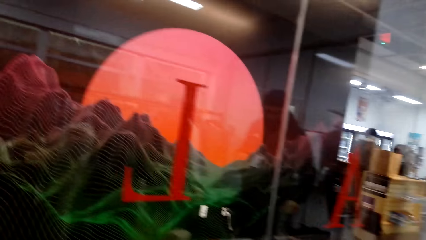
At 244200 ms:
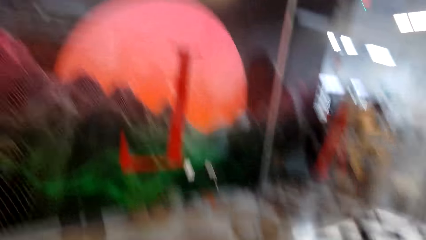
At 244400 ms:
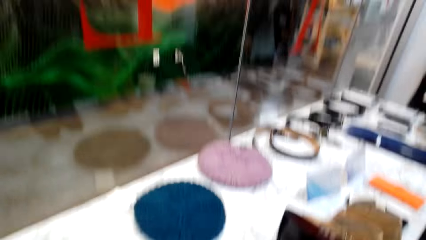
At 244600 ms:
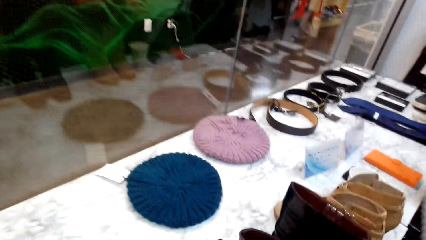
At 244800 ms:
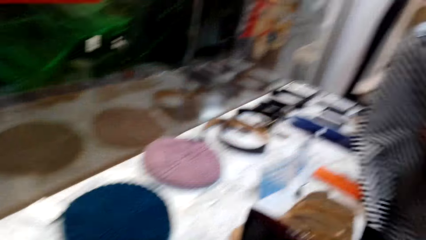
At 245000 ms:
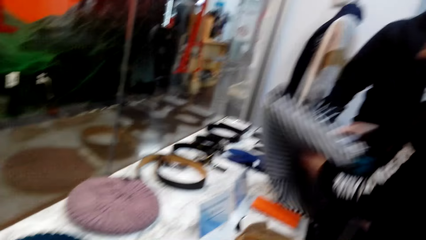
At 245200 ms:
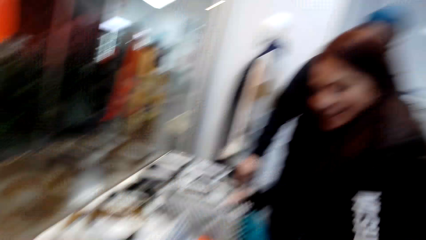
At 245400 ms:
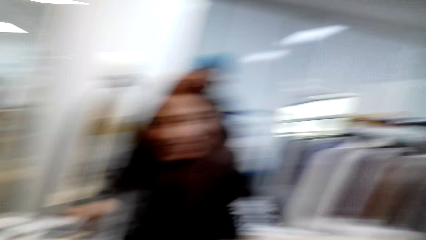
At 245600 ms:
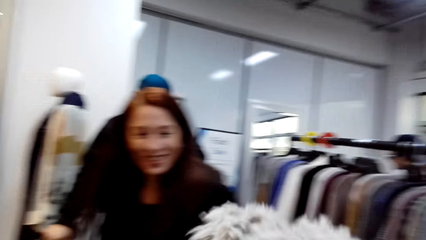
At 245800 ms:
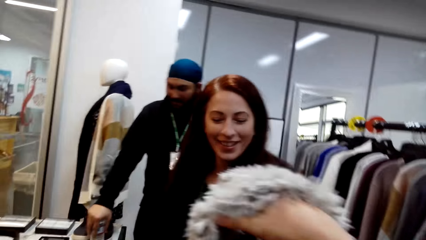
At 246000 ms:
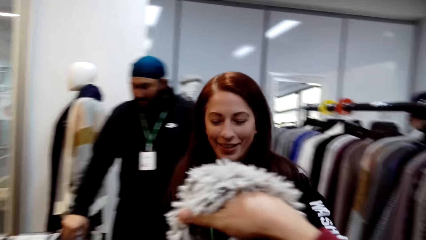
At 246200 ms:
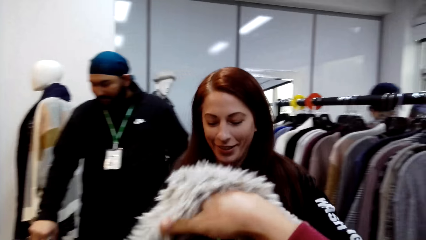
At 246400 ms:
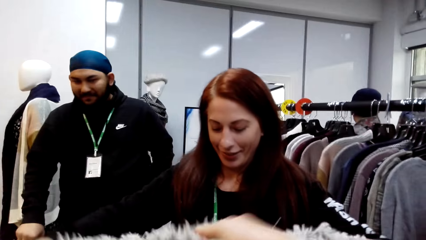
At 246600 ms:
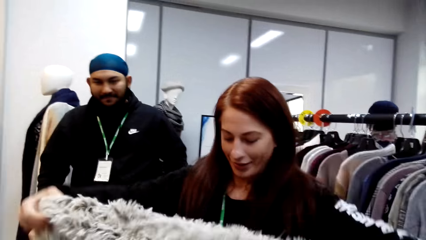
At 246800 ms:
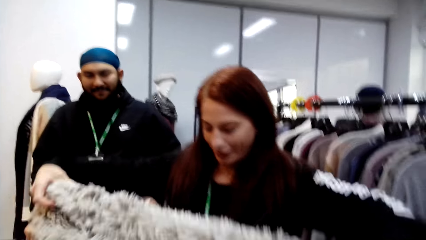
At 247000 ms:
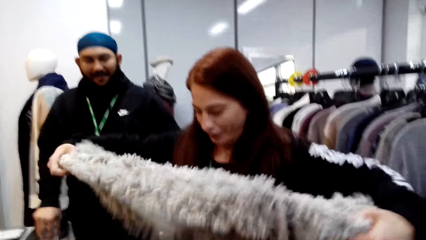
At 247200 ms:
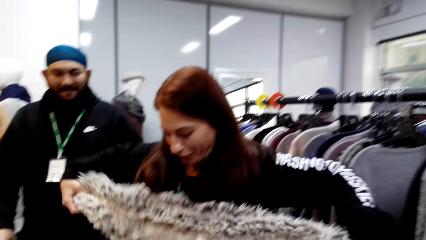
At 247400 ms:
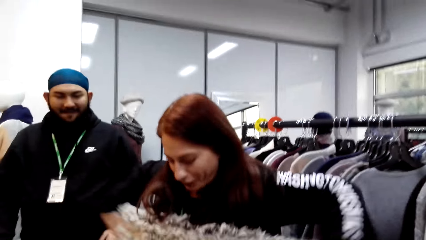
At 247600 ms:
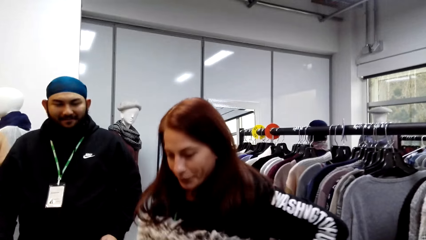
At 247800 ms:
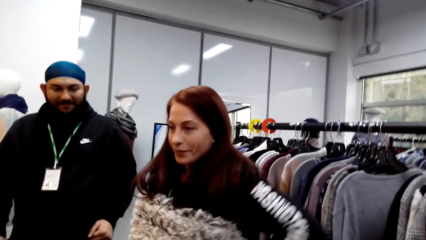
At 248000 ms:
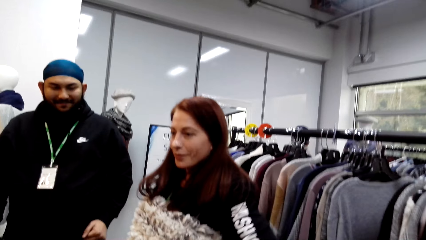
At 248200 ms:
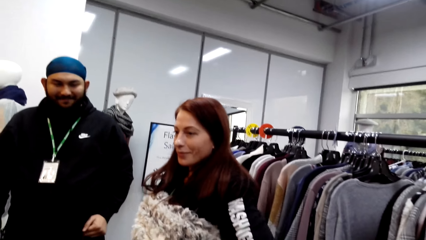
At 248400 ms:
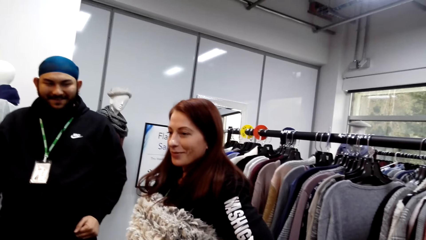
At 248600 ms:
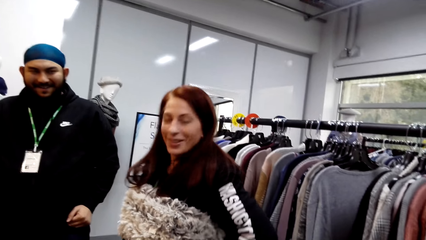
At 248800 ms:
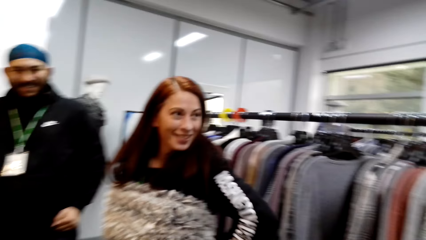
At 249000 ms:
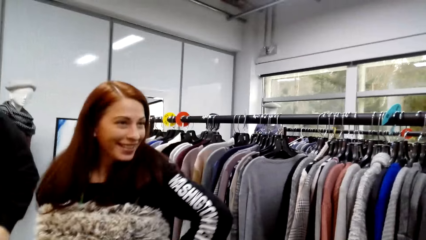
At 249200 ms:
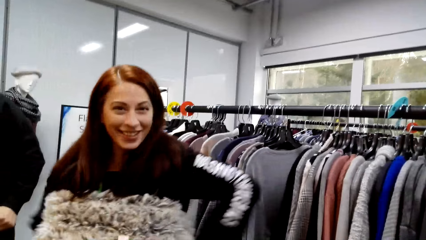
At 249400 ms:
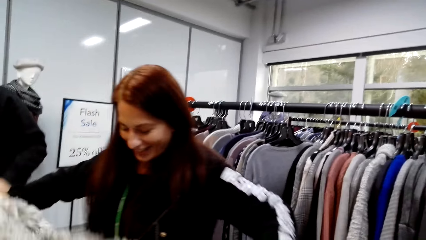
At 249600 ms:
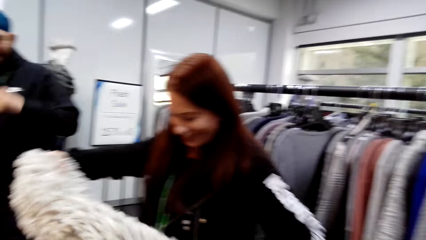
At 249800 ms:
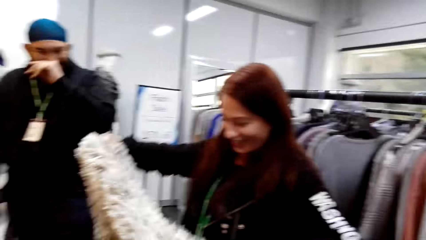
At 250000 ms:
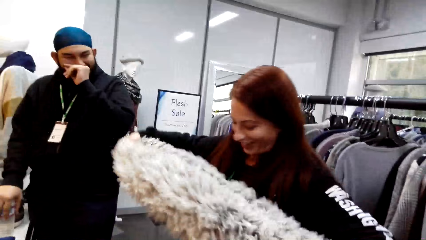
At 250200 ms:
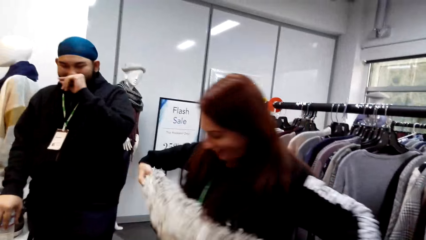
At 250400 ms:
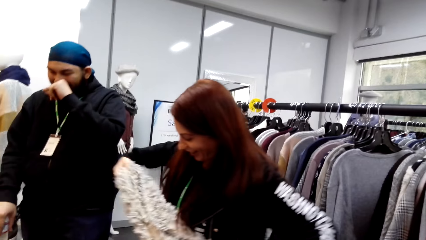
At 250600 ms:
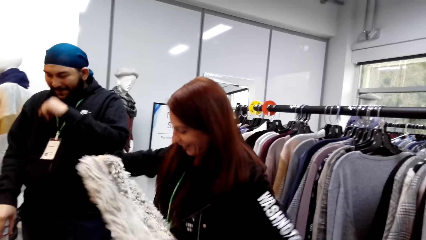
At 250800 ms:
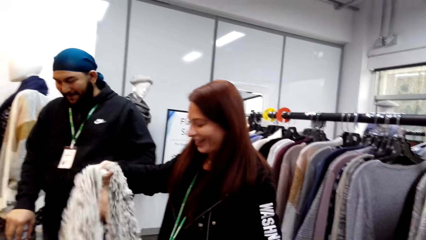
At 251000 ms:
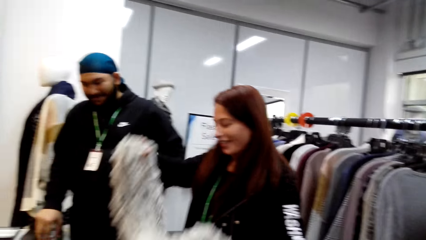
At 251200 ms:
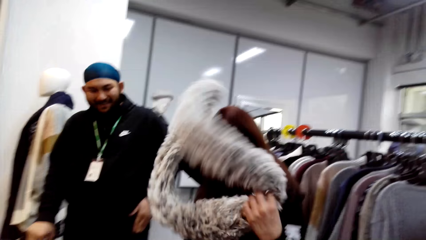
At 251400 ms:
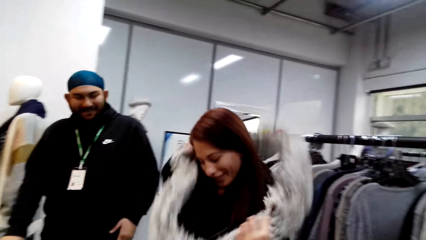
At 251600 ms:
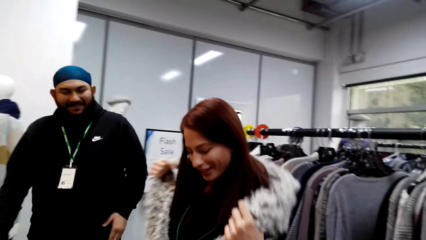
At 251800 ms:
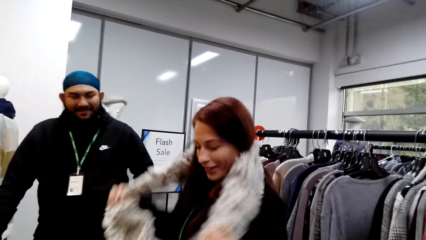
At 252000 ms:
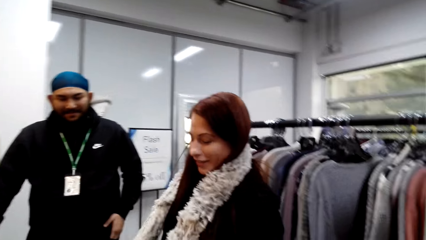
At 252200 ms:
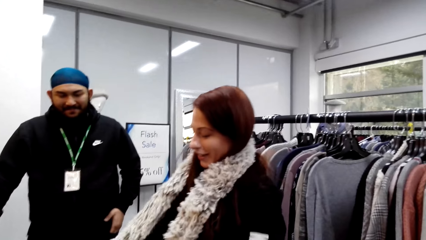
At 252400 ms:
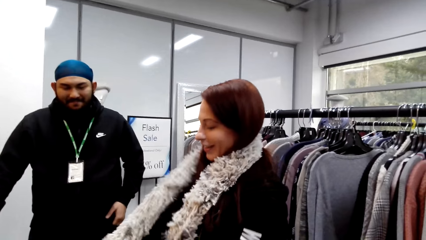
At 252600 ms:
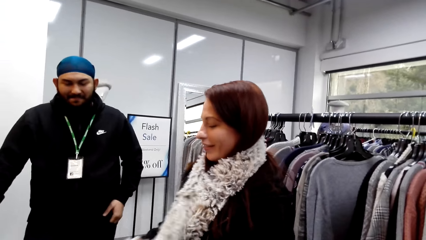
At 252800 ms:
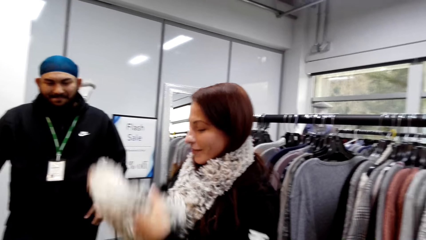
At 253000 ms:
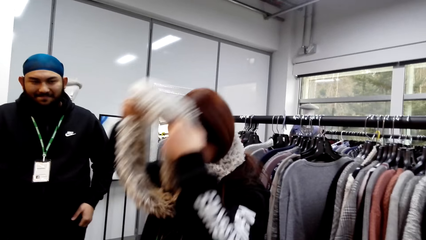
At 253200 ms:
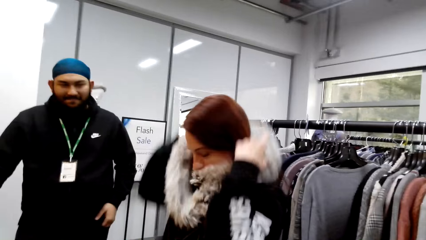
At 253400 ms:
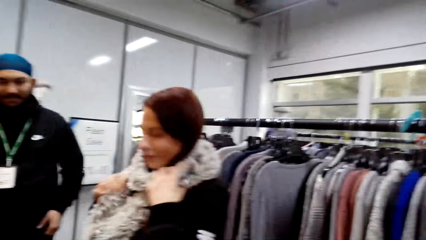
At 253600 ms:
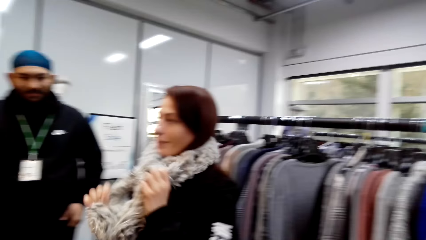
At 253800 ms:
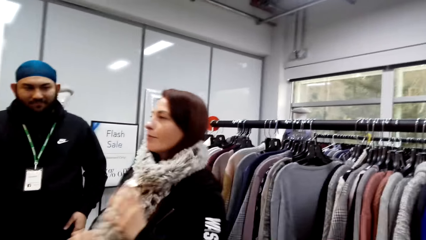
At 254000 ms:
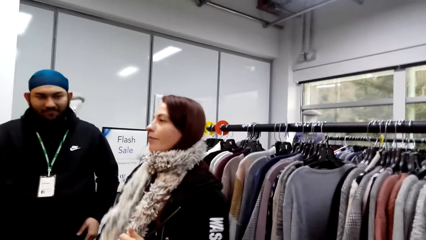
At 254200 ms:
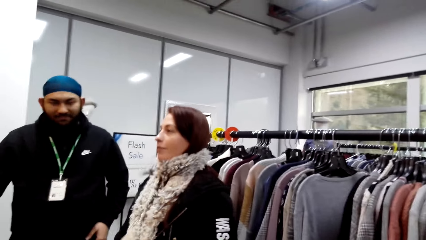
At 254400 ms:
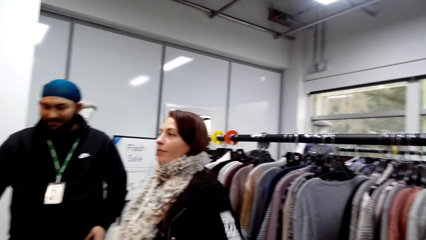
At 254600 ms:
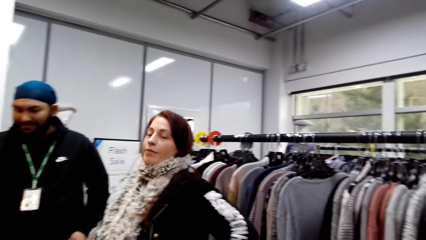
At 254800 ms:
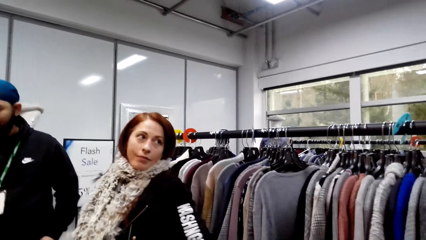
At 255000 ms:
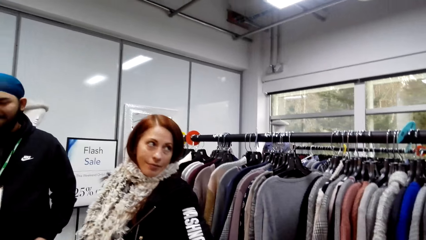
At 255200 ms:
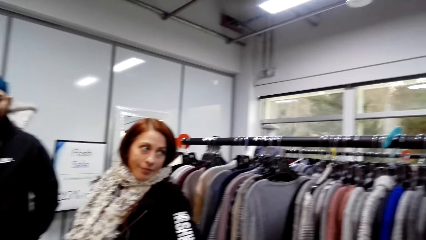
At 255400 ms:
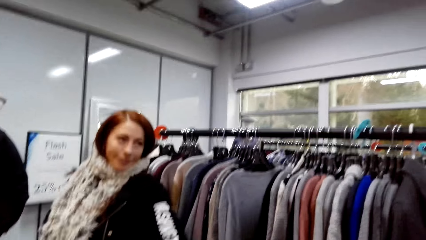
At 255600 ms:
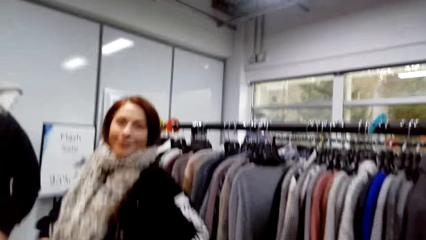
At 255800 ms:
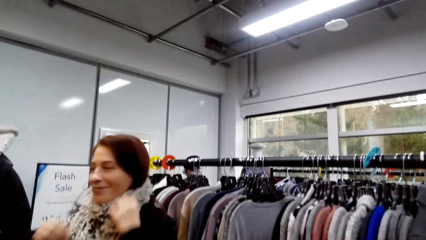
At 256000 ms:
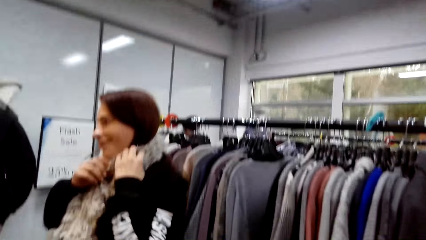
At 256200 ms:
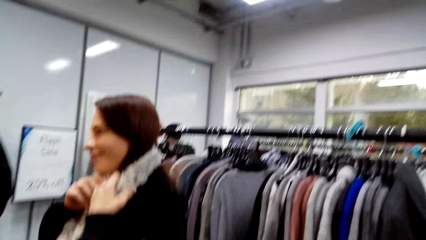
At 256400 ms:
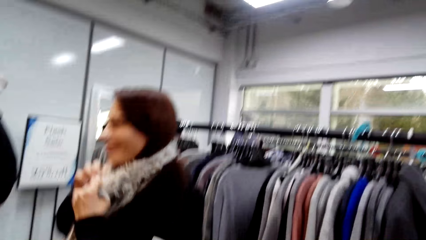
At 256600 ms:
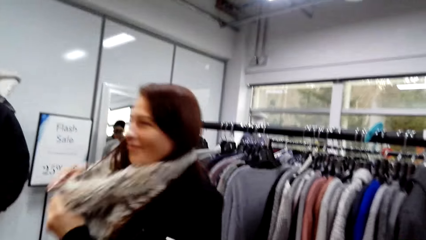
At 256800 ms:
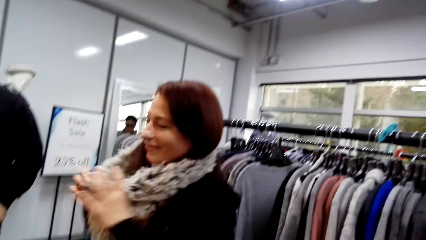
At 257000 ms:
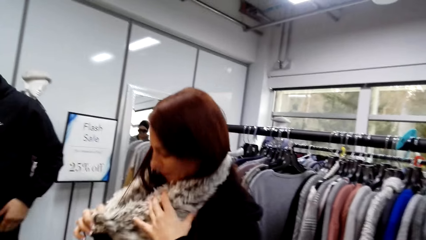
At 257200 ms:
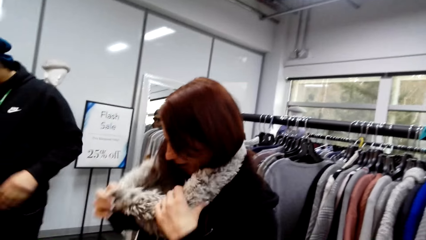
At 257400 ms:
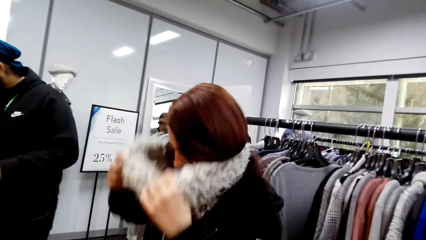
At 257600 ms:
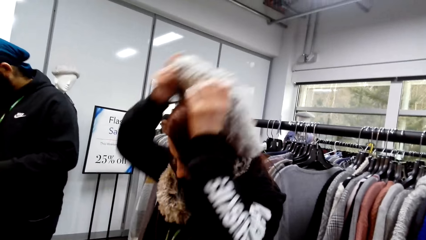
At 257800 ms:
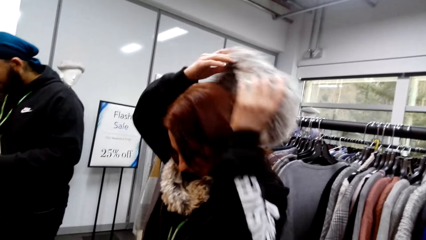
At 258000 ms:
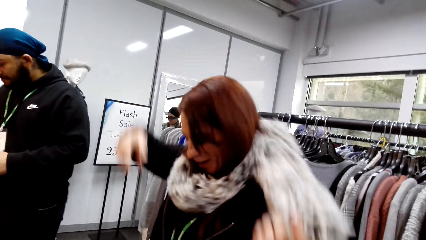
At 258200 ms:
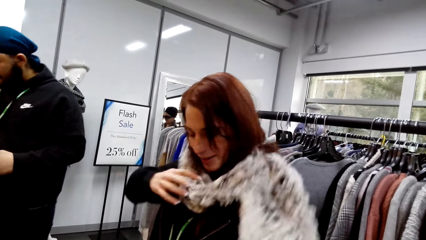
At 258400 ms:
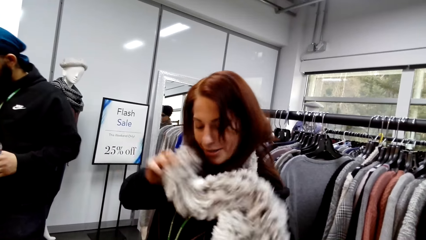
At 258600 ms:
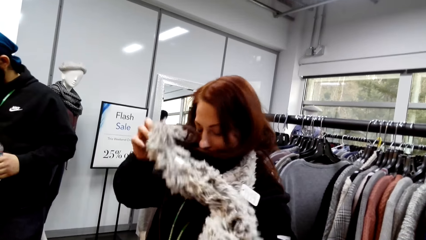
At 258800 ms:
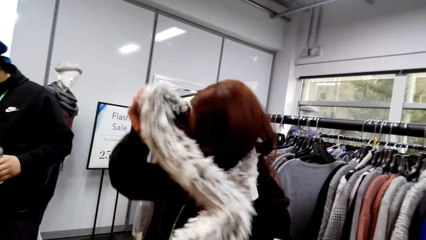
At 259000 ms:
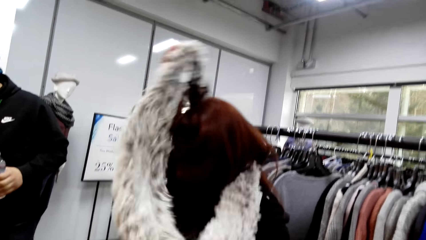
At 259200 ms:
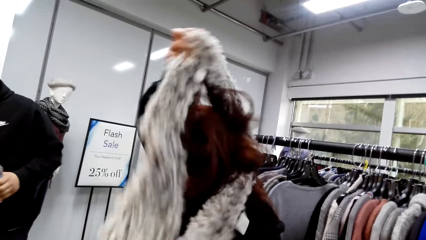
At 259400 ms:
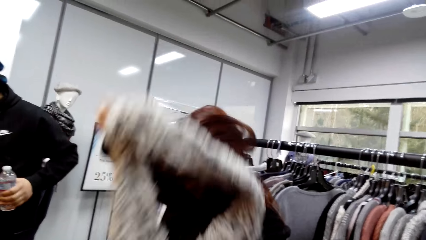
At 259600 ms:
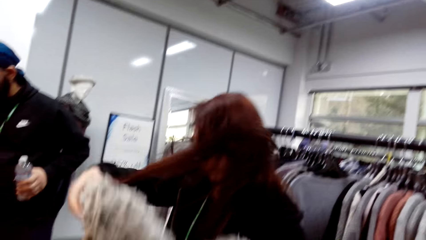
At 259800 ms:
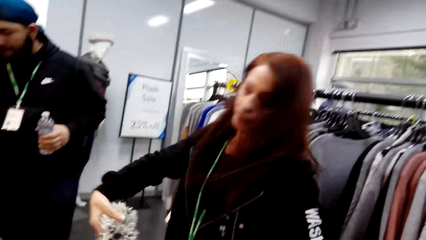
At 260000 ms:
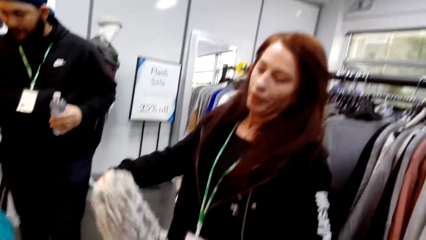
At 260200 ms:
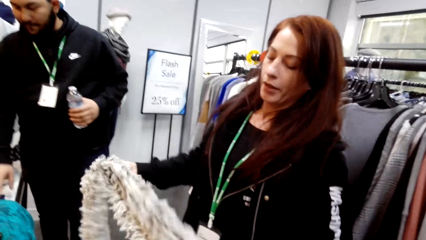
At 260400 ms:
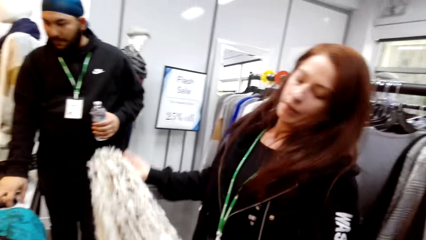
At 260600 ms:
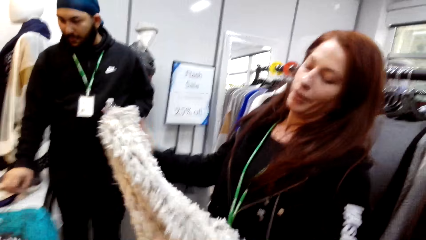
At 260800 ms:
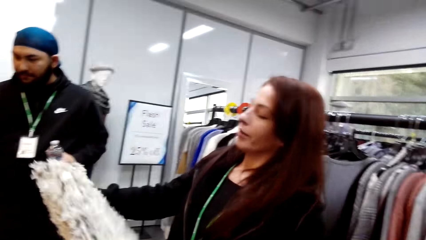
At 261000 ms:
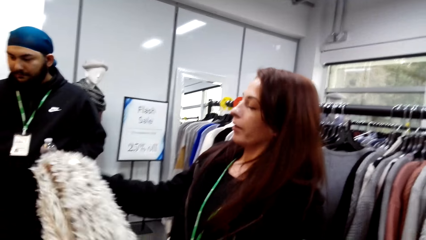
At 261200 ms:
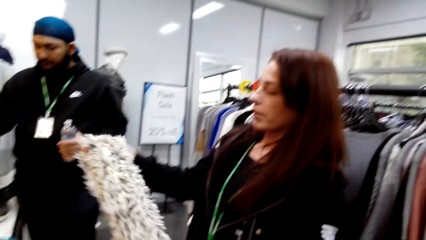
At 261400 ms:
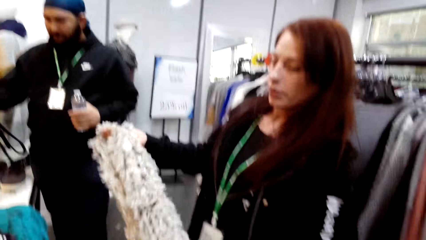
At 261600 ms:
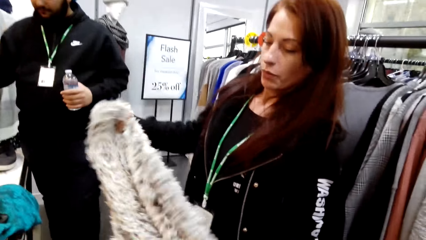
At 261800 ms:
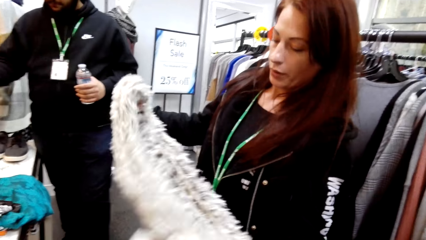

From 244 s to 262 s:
The camera wearer laughs. A woman holds the fur scarf. She ties the fur scarf around her body. She wears the fur scarf around her neck. She folds the fur scarf around her neck. She removes the fur scarf on her neck.
